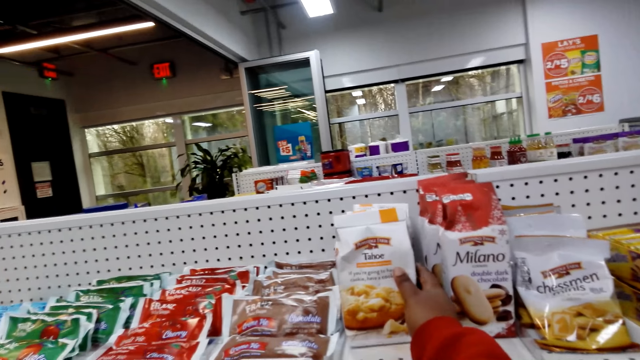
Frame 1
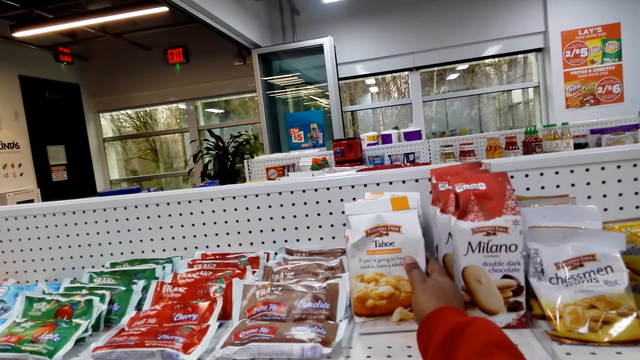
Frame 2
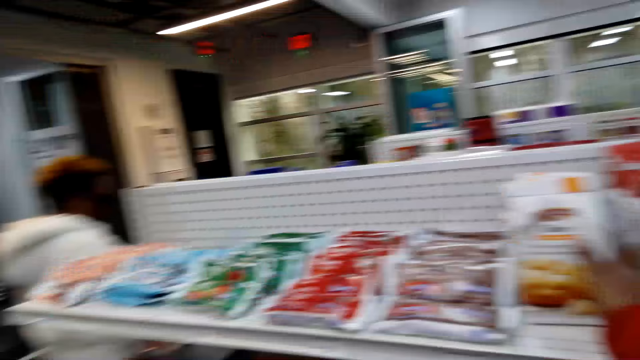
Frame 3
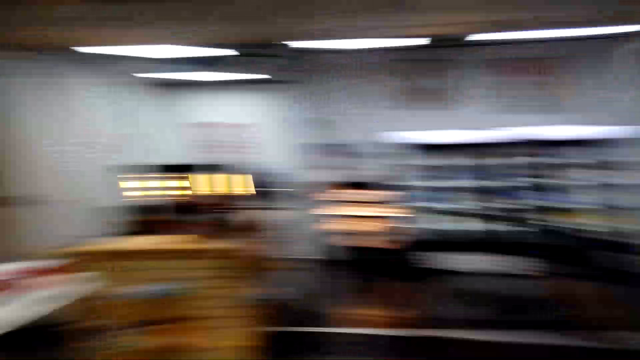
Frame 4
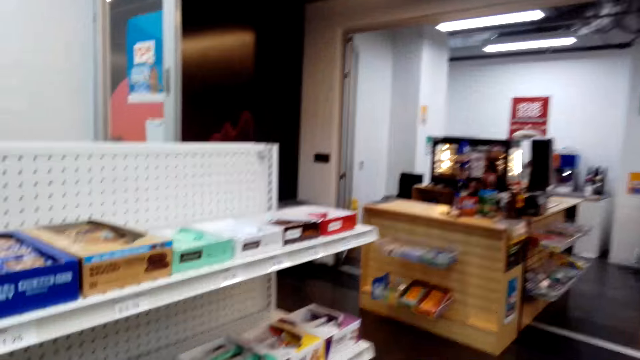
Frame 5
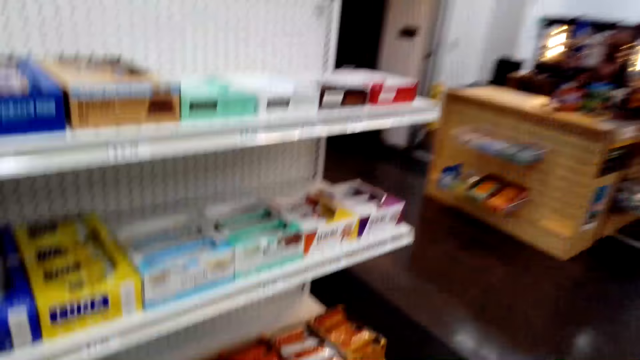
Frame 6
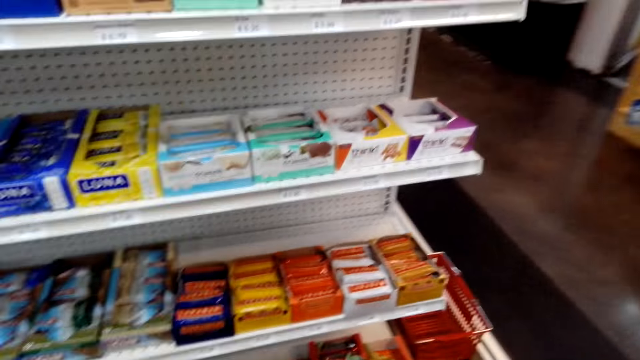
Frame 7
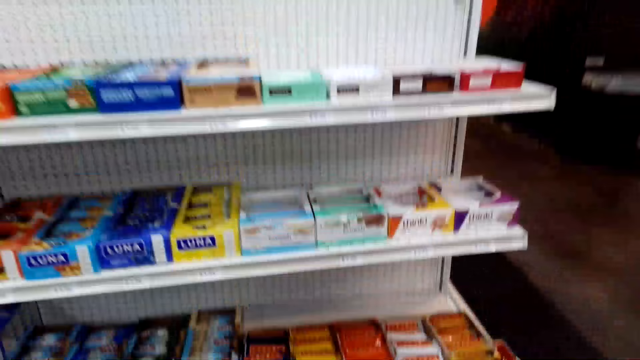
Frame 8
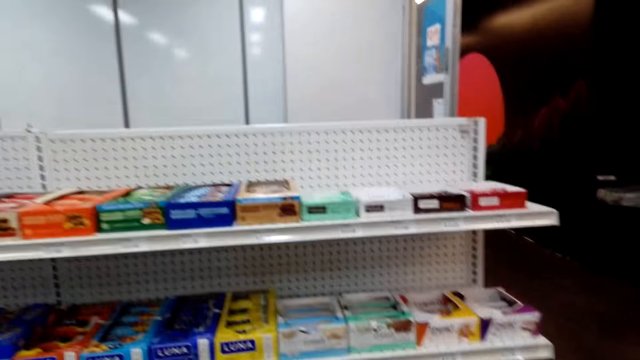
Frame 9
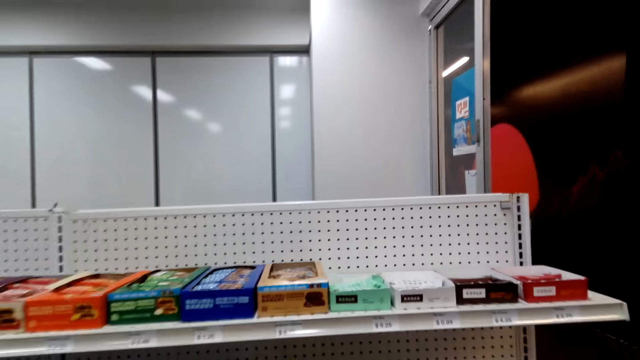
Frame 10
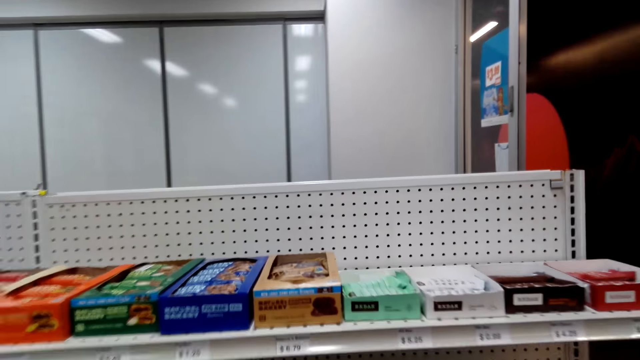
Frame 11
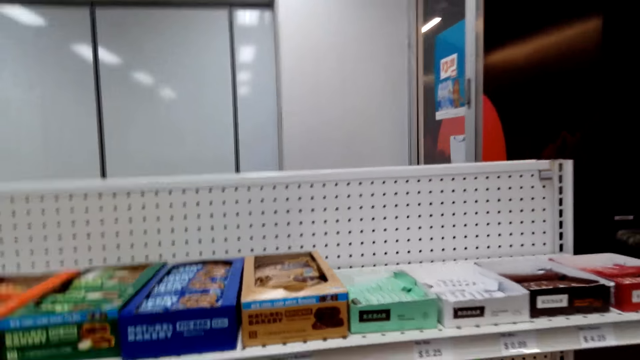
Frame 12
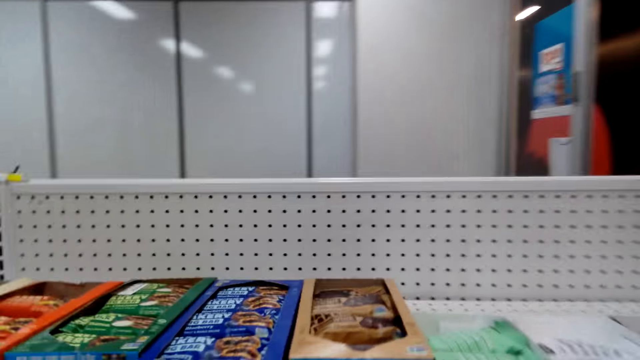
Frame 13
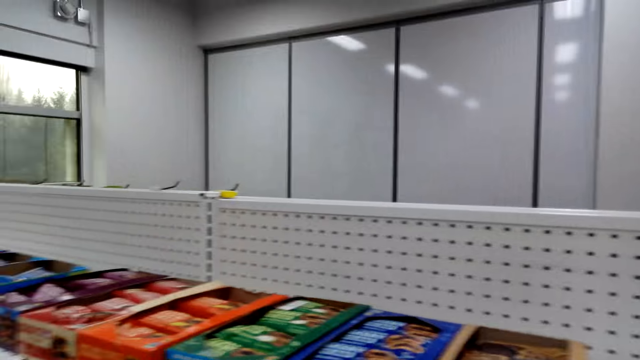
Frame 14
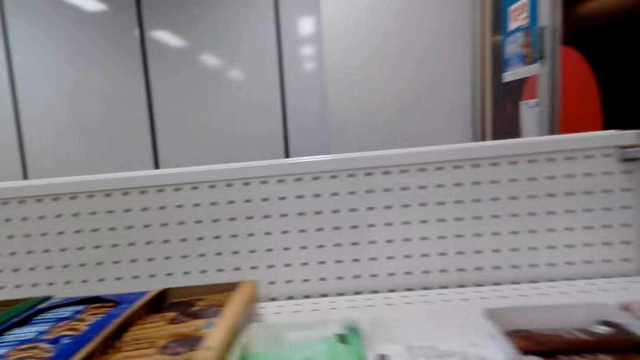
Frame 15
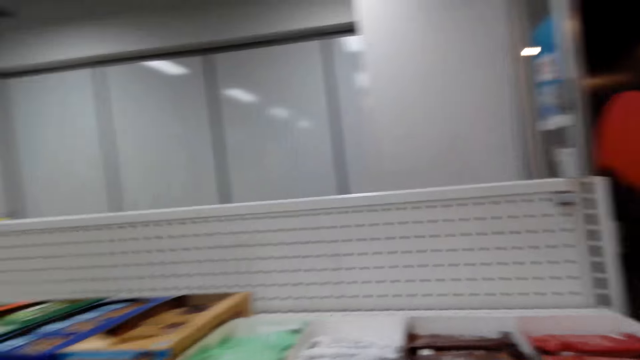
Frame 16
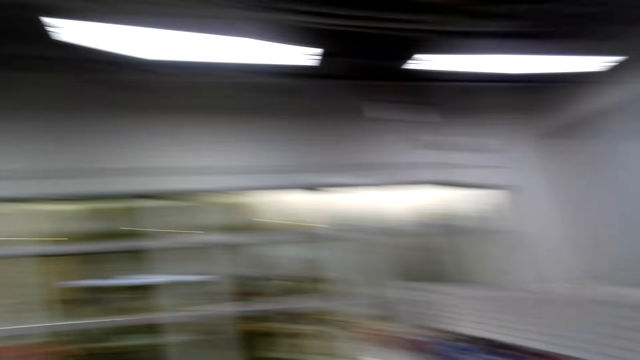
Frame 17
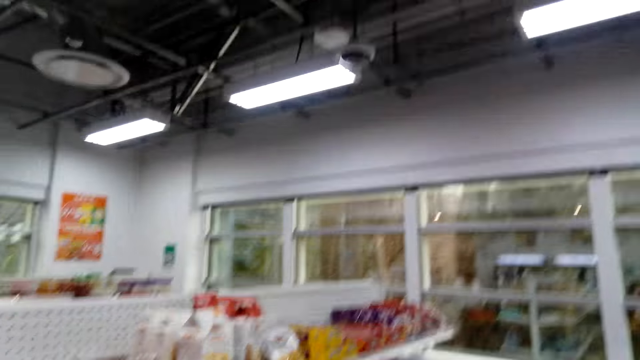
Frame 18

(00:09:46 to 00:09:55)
The camera wearer looks around the store.

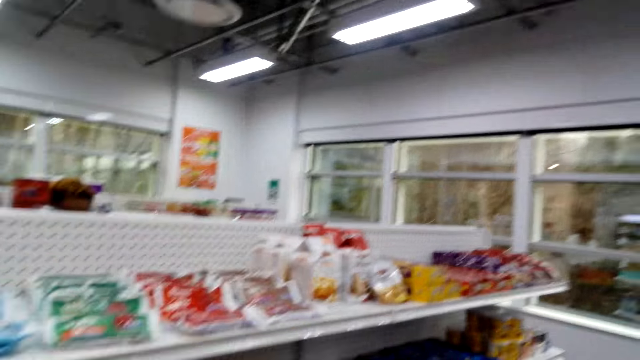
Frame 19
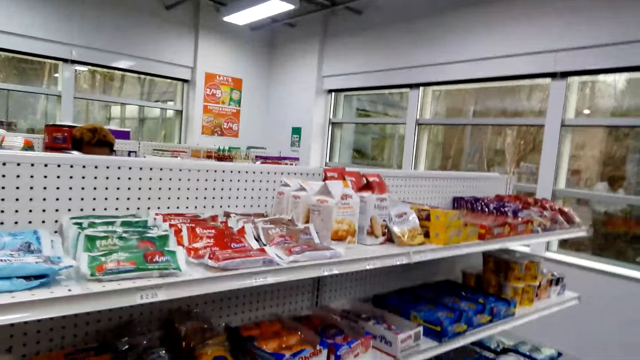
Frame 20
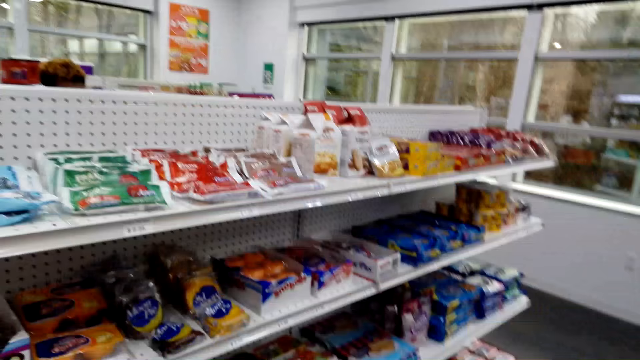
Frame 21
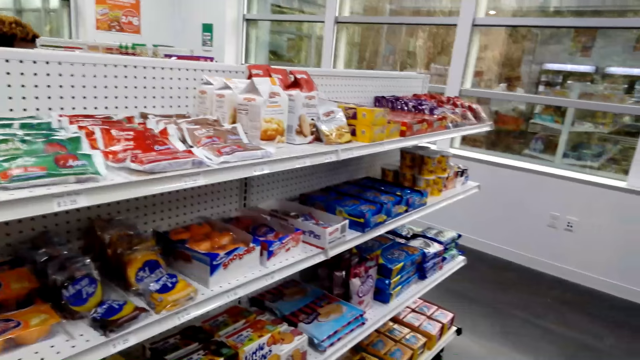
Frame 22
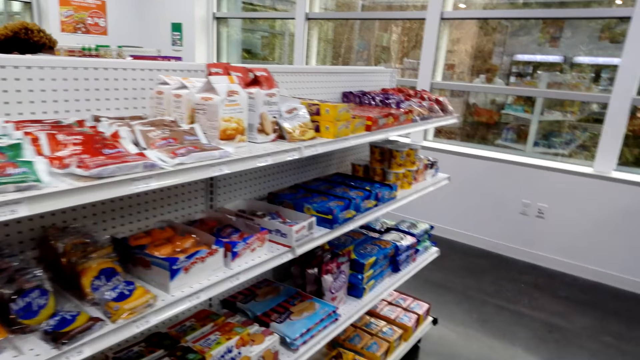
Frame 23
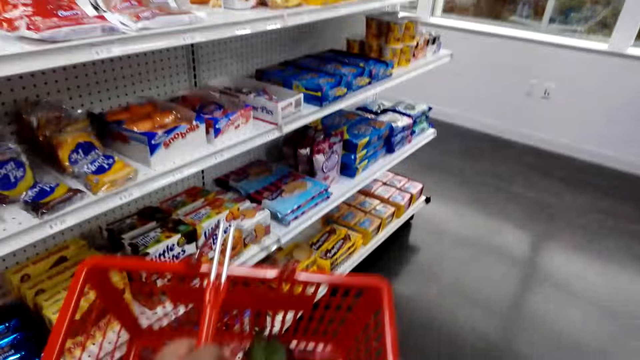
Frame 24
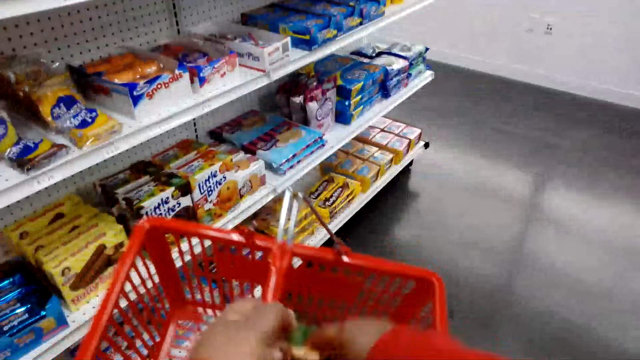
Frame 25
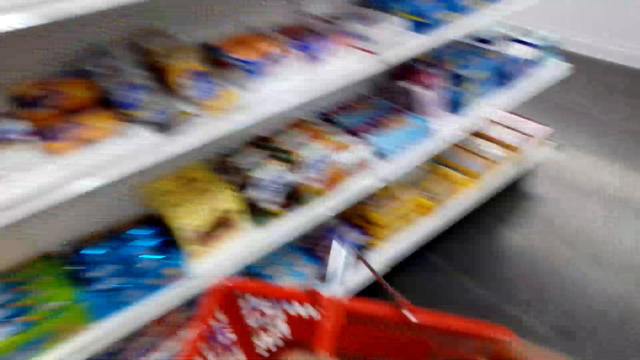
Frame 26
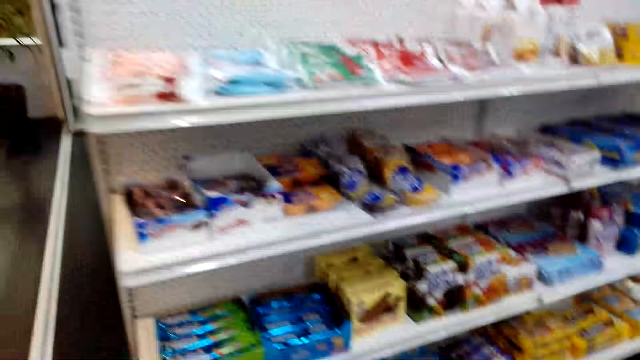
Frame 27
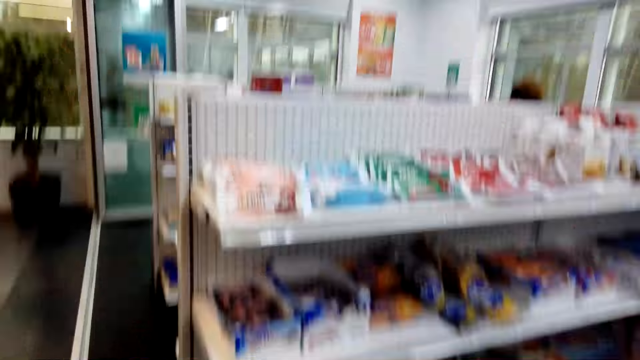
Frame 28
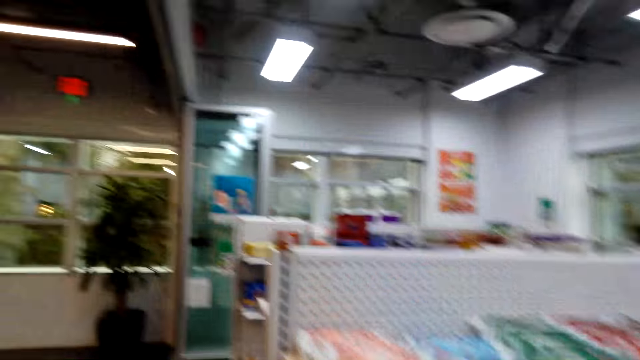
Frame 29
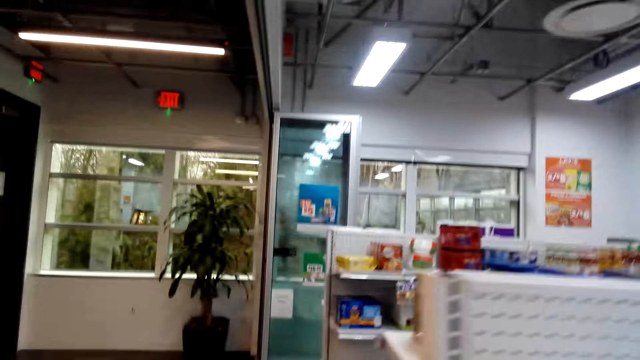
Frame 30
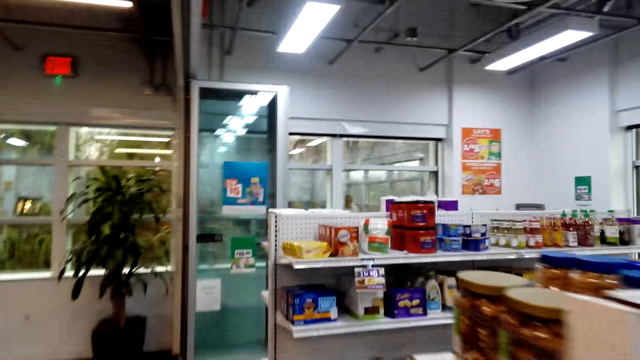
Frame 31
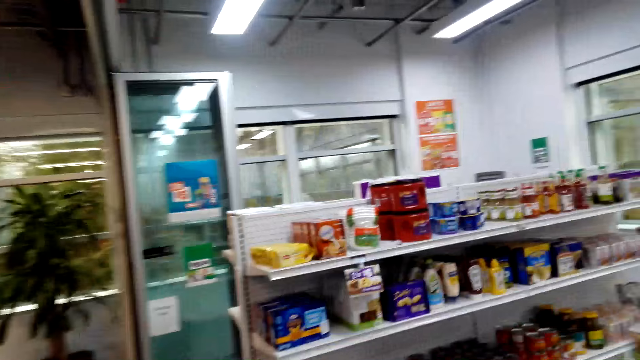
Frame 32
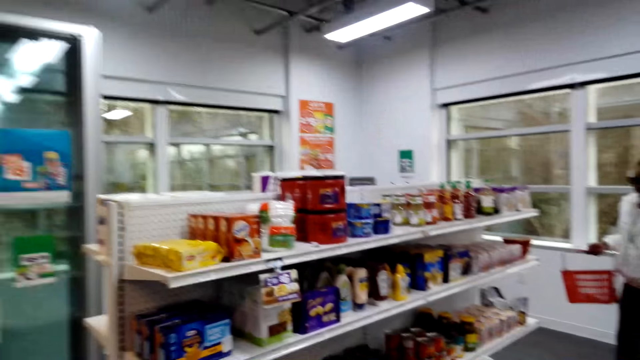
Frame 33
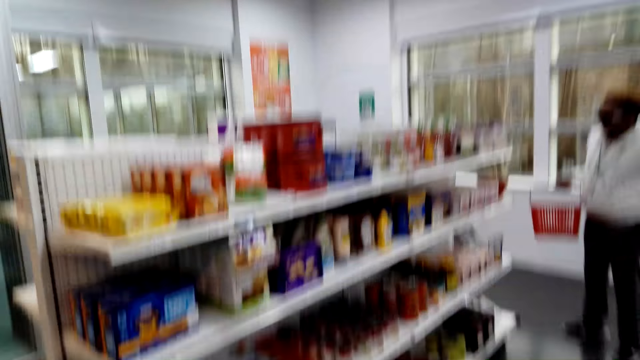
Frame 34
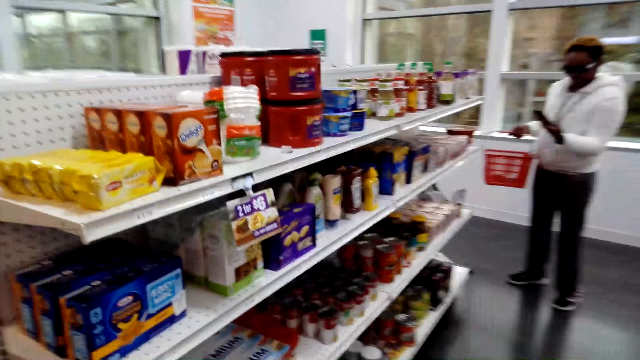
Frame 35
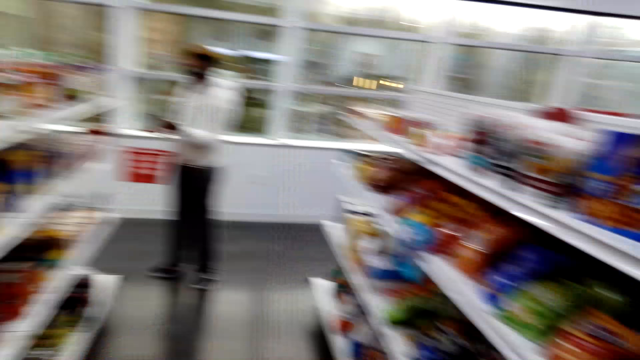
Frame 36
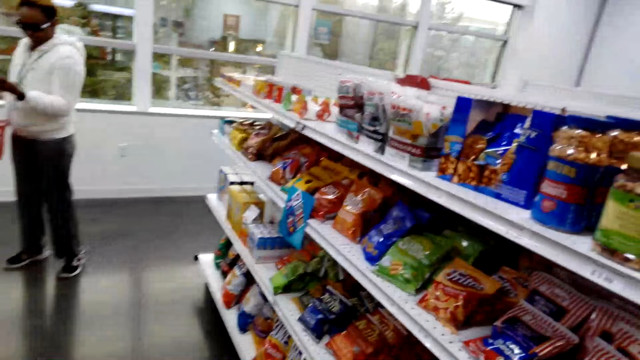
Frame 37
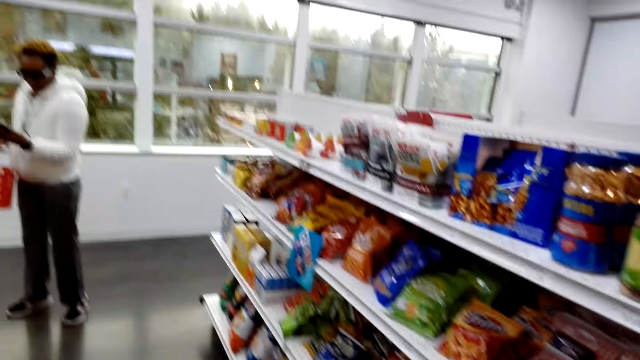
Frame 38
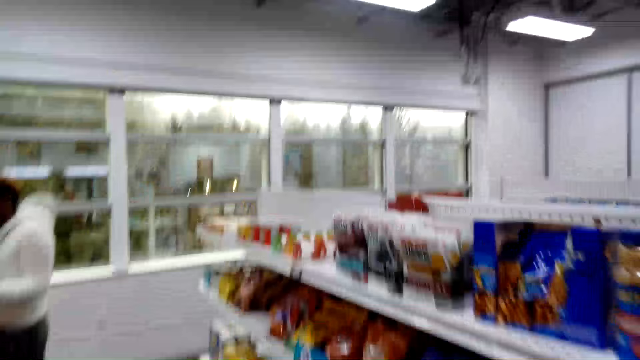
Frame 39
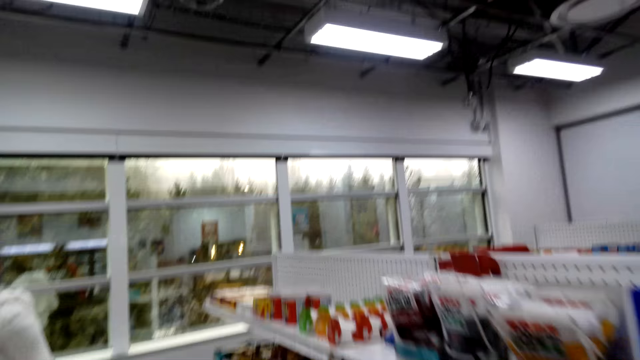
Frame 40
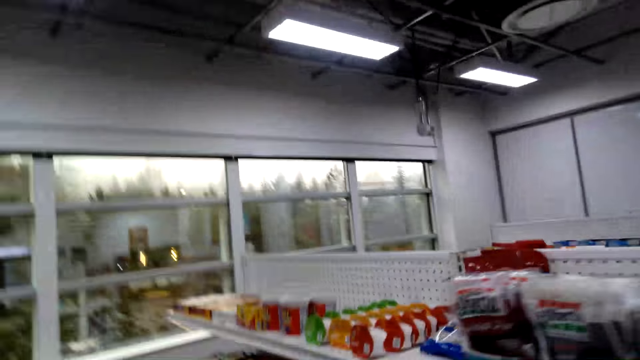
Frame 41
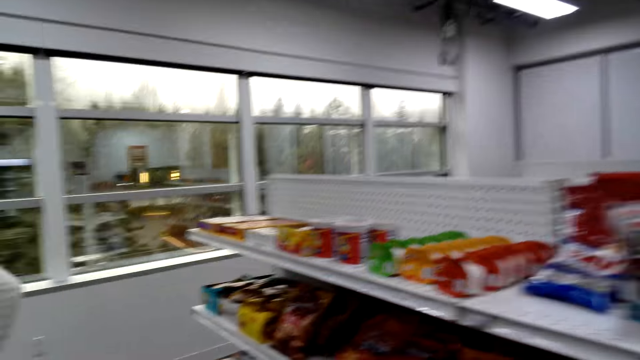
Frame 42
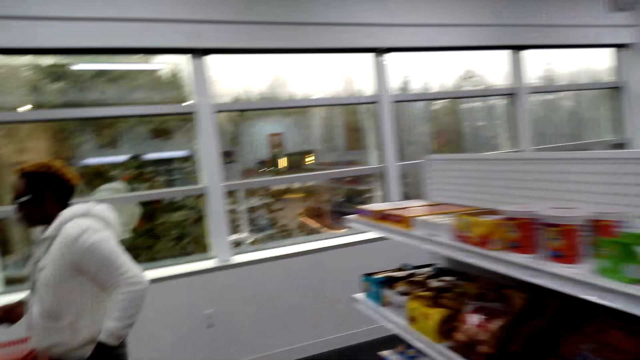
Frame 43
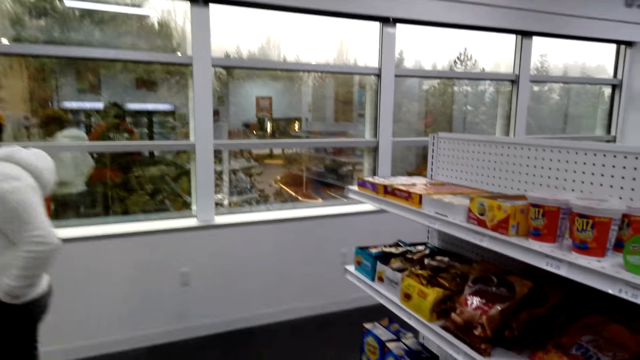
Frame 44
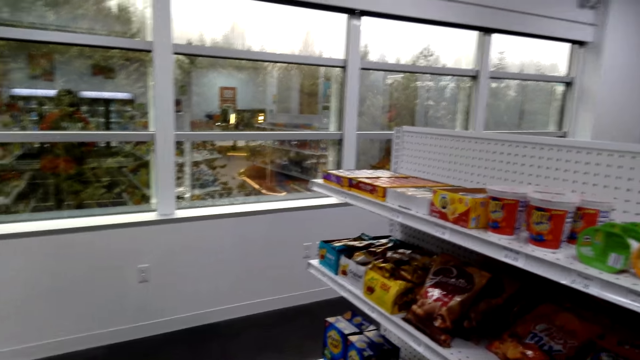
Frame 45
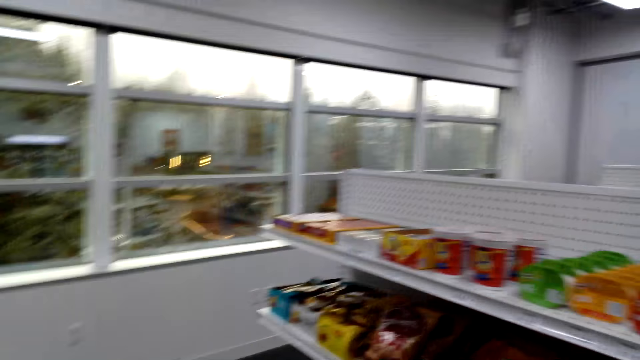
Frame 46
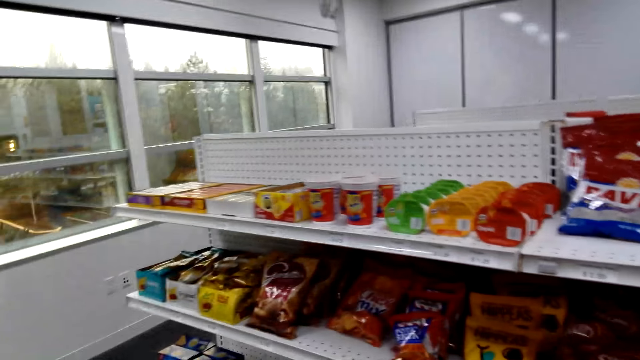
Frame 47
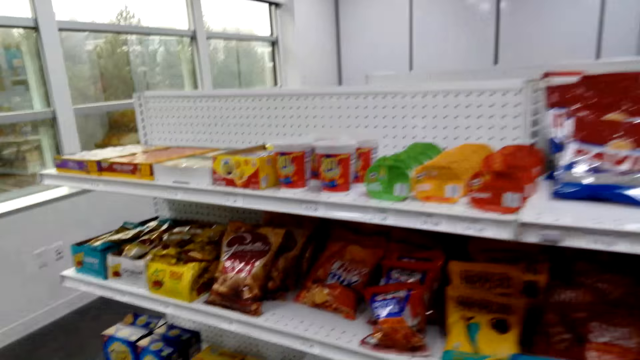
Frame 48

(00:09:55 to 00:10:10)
The camera wearer puts a brownie on the shopping basket. They walk around. A person looks at the phone. The person puts the phone in the pocket. The camera wearer walks around the store.
